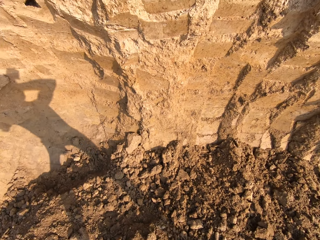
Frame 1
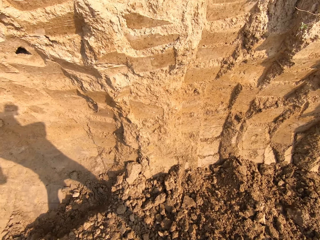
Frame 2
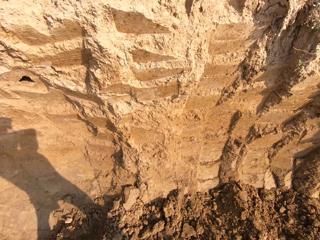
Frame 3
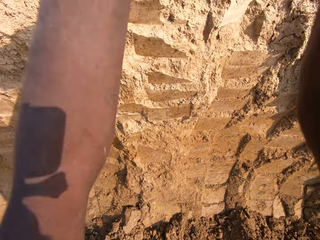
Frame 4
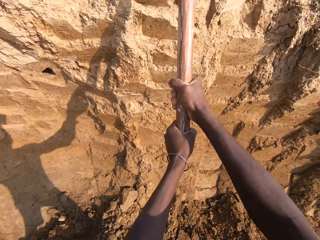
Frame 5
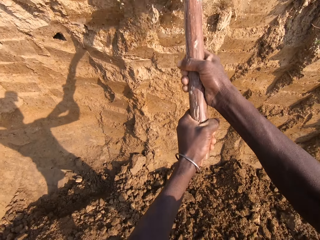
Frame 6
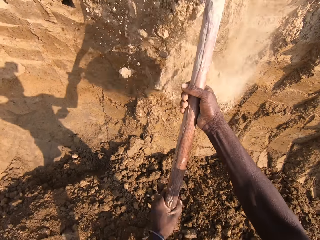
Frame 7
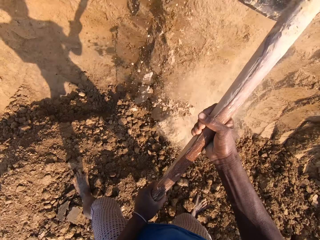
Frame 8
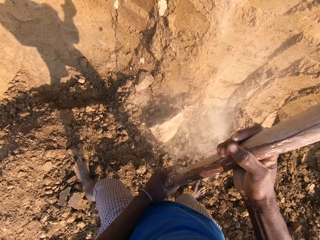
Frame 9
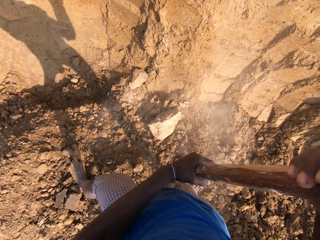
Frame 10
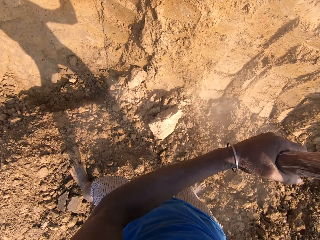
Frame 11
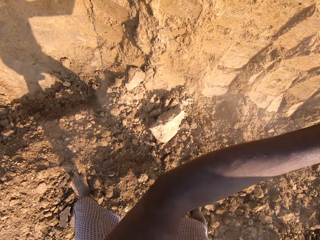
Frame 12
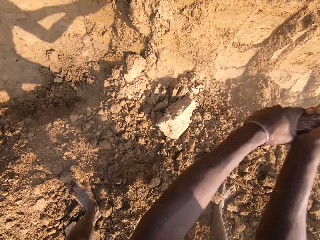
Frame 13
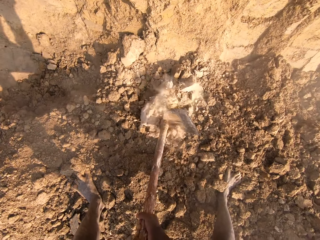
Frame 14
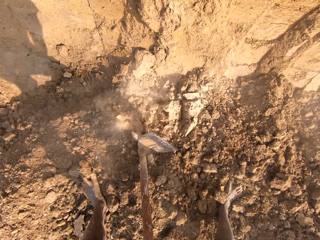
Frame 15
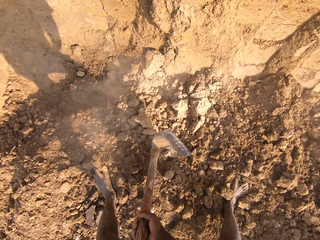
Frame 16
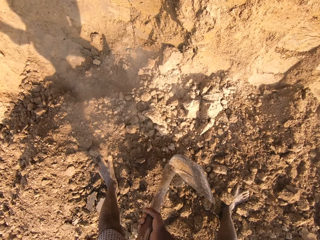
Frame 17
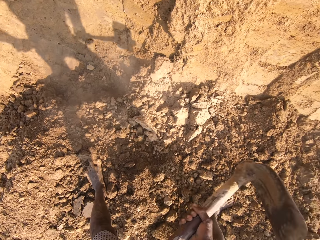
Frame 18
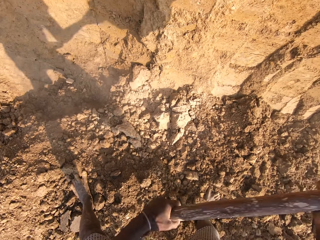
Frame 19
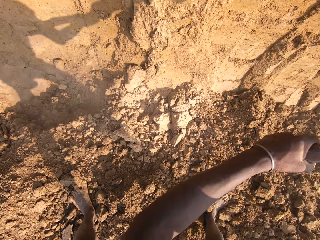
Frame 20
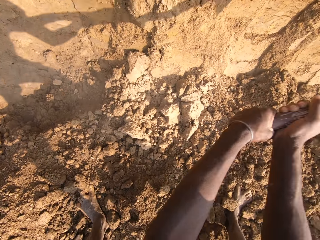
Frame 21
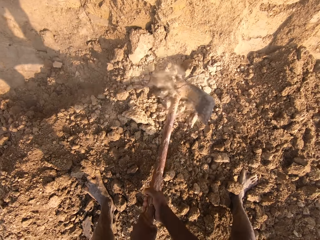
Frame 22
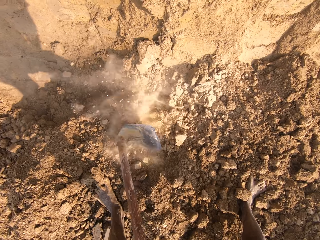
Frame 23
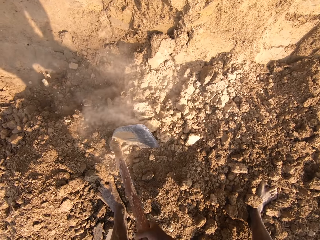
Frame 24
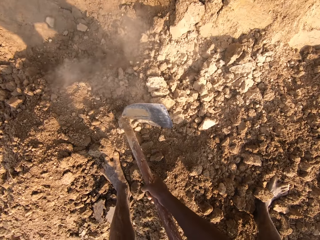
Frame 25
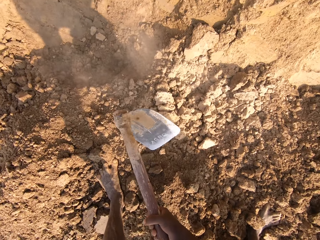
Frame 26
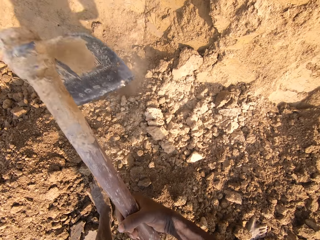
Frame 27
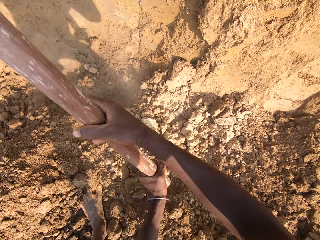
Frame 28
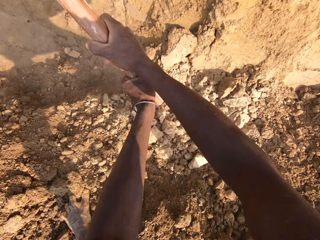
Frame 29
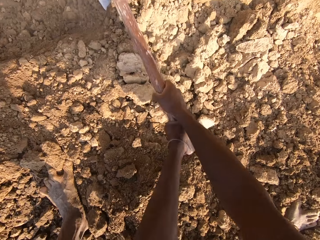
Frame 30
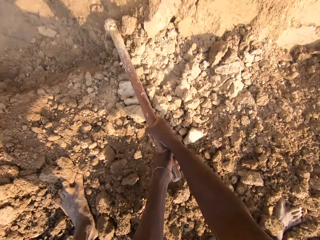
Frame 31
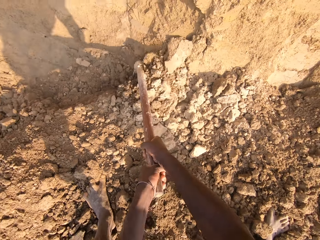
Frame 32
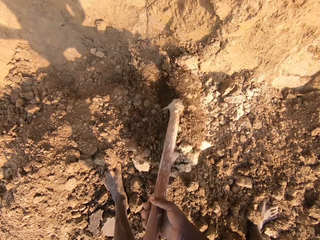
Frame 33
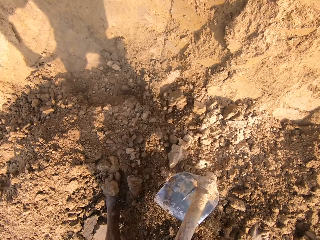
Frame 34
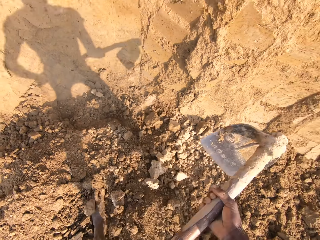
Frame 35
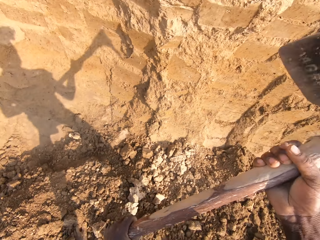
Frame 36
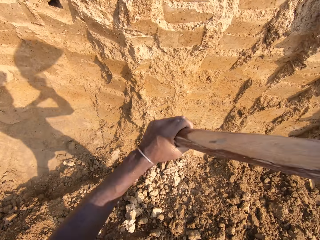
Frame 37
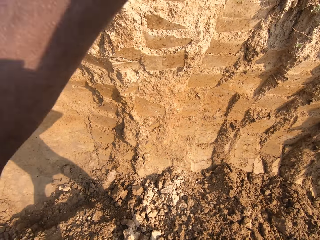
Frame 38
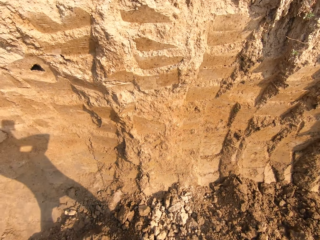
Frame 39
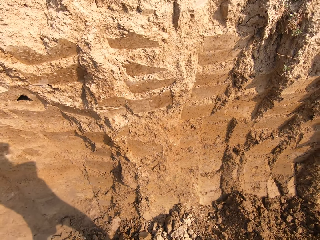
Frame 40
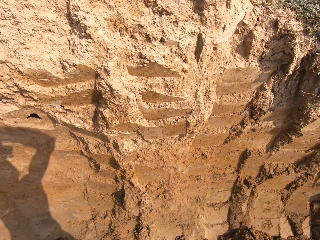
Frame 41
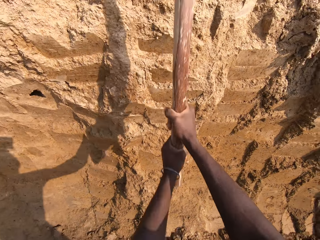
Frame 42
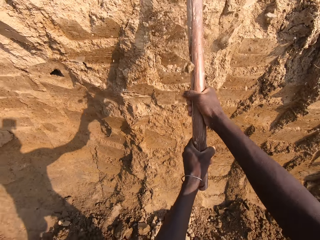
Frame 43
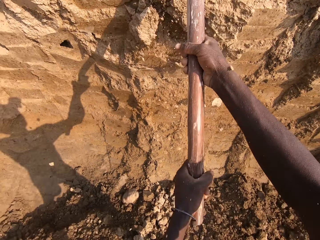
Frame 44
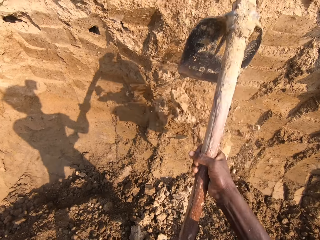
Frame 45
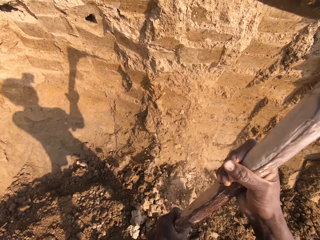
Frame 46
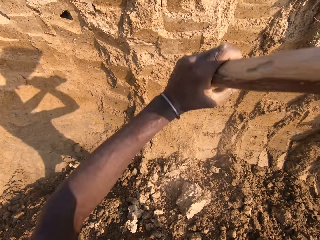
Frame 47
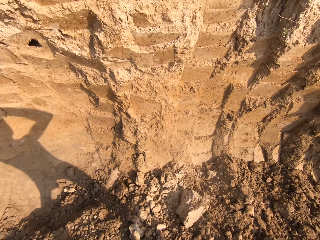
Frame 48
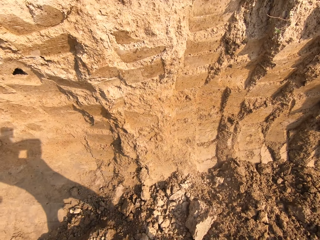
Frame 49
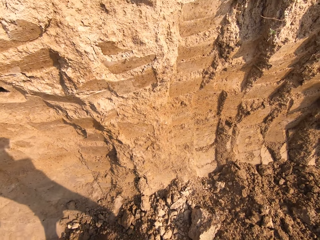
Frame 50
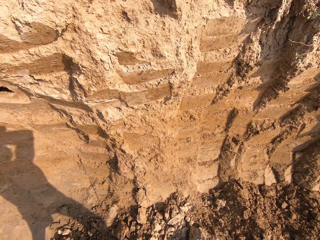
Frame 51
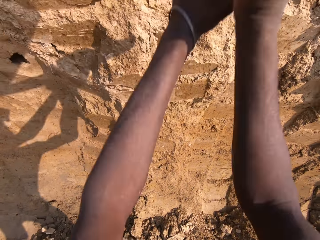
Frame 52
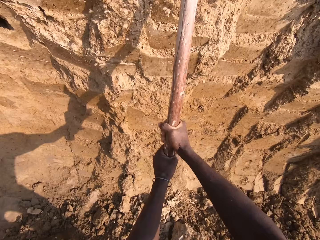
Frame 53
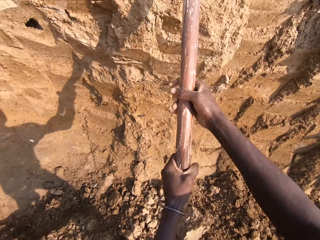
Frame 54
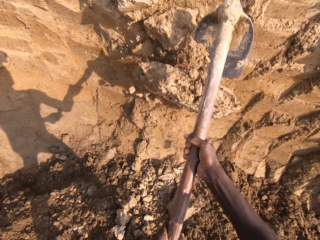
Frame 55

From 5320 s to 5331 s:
The camera wearer digs with the hoe. They break the soil into small particles. They dig sand with the hoe. They break sand with the hoe.

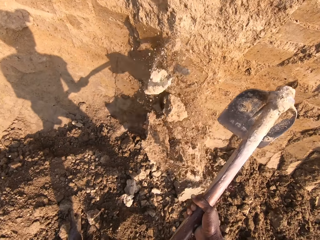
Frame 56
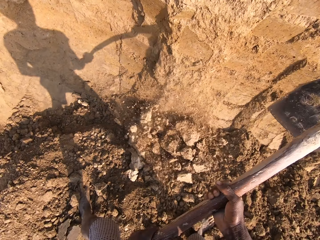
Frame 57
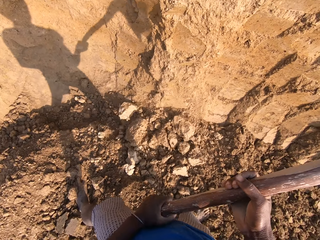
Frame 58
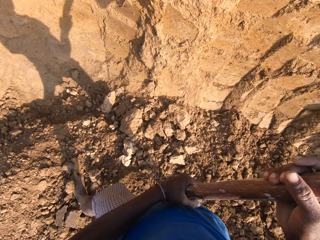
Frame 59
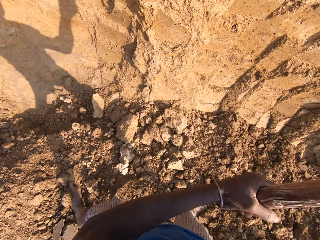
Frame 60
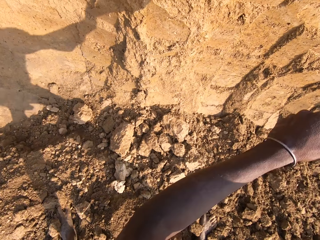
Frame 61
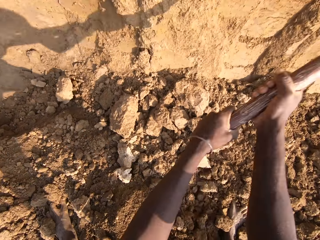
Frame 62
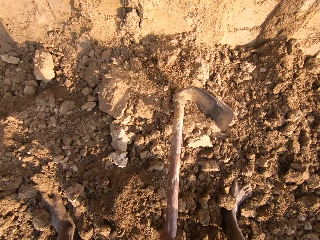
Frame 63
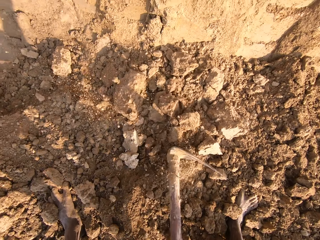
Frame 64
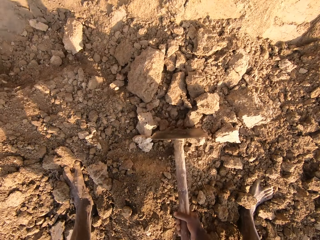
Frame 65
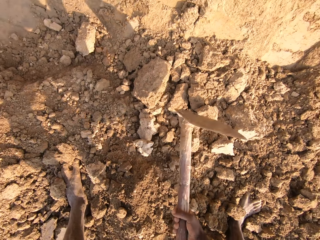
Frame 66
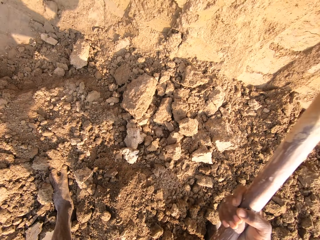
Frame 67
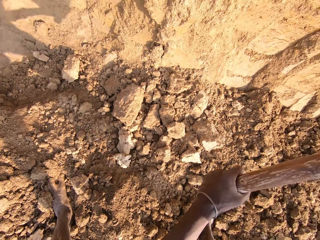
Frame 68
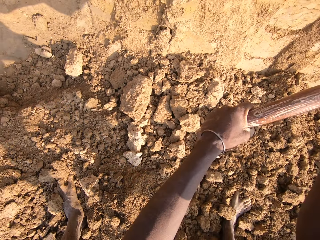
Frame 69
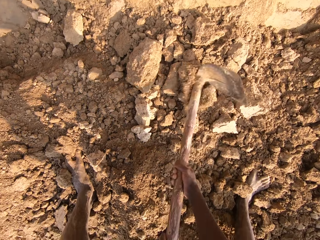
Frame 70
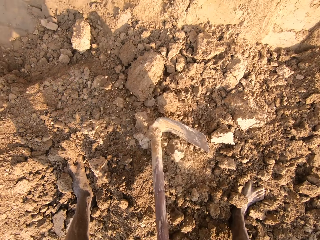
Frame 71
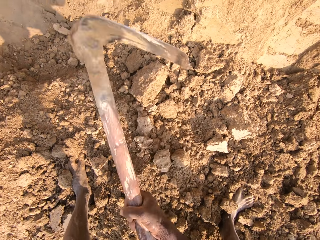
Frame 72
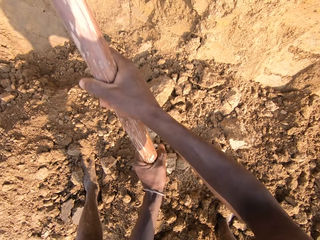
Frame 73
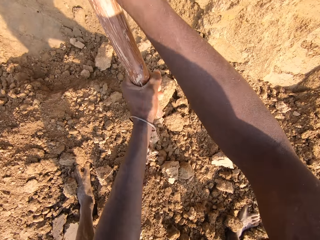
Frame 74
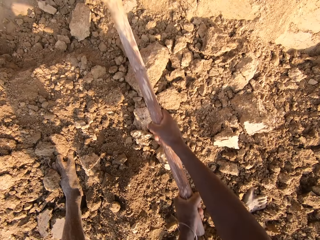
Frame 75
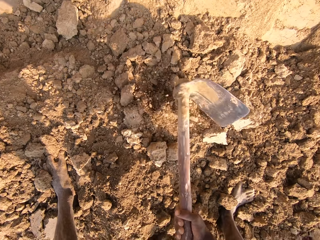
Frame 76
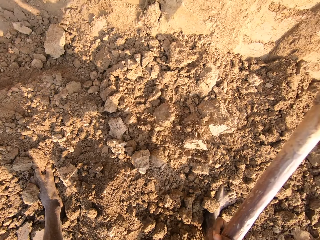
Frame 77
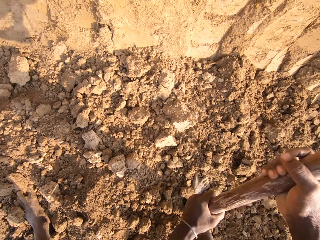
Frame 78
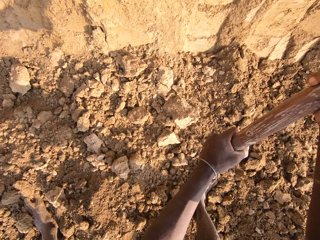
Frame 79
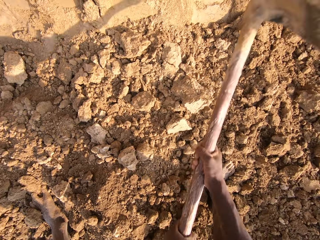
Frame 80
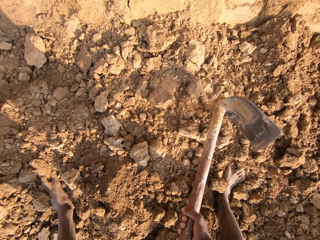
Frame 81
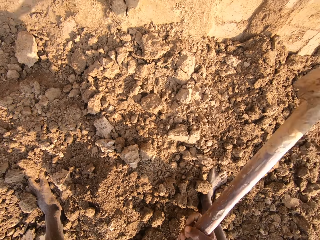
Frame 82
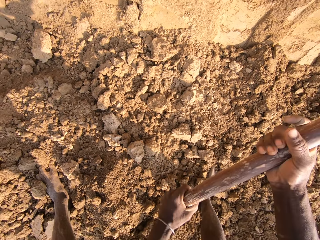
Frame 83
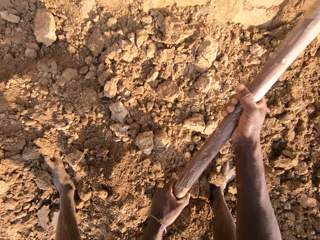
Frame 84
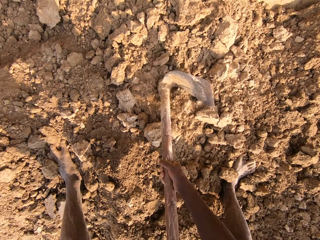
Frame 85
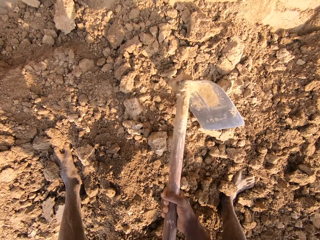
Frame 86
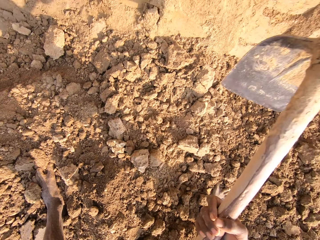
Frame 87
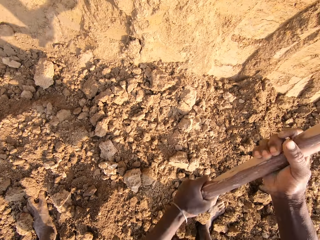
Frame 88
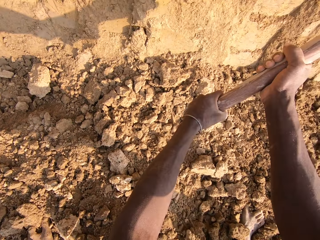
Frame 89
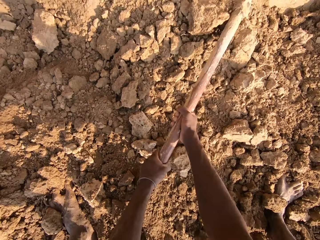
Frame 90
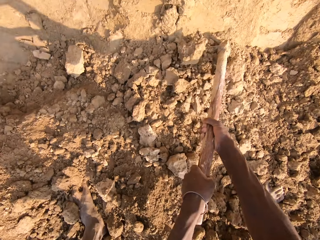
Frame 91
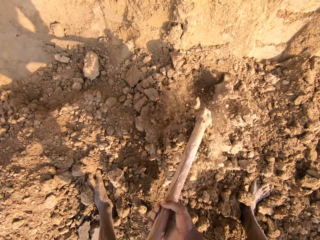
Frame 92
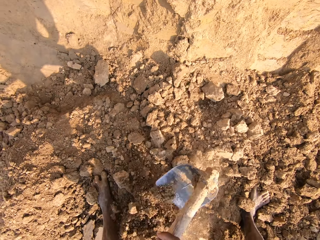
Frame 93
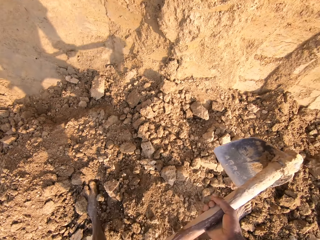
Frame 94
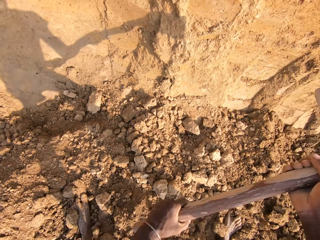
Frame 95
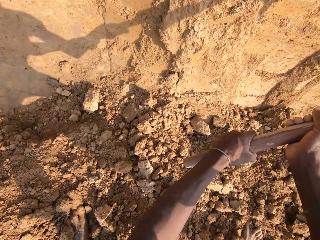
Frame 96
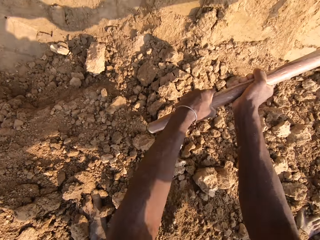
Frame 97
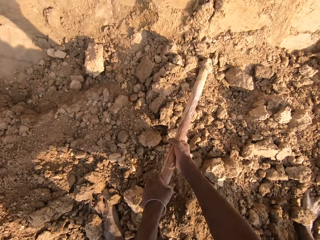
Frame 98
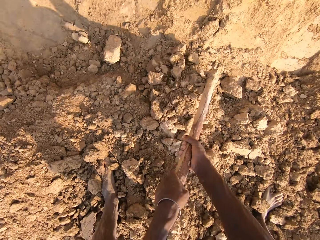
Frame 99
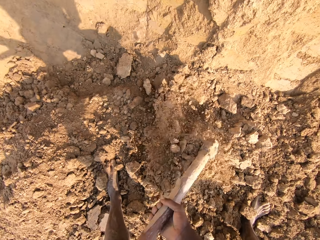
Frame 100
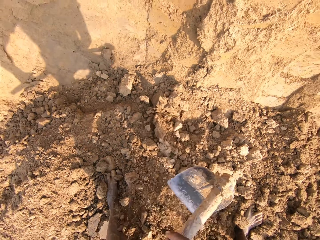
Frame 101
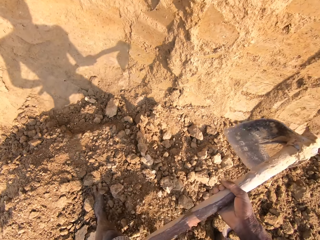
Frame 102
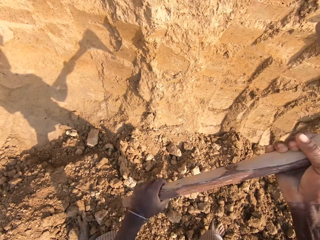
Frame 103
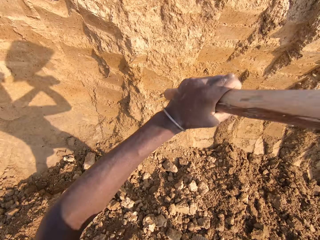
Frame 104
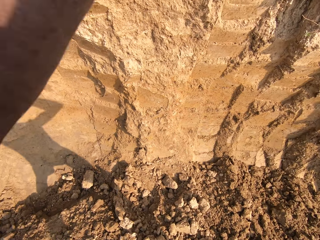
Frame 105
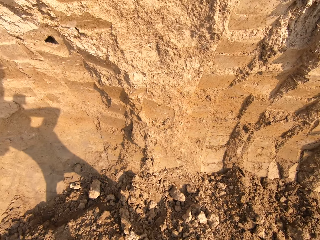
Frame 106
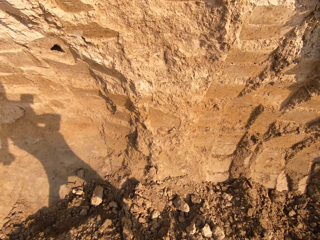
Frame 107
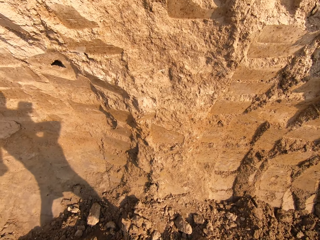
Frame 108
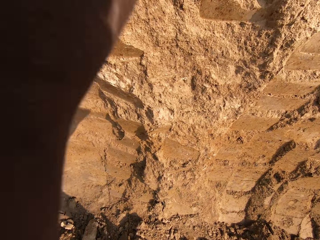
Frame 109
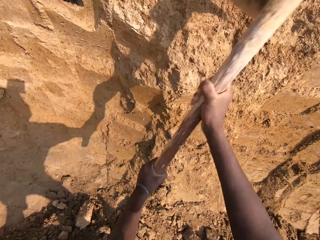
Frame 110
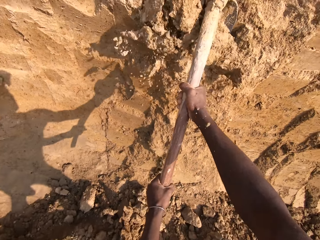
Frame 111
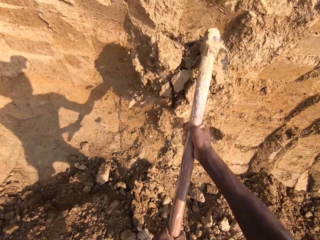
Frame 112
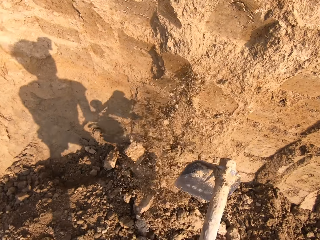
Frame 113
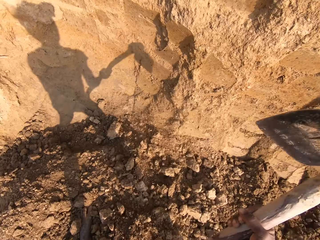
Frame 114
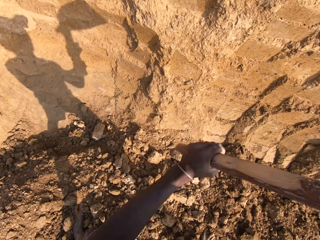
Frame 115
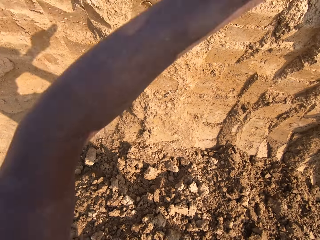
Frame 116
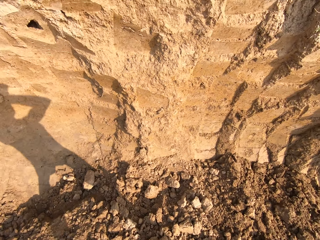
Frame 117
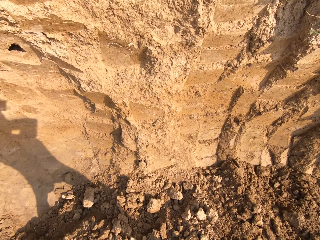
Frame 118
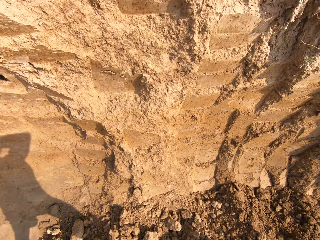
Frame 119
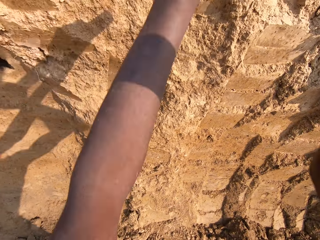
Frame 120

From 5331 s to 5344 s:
The camera wearer breaks the soil into small particles. They dig sand with the hoe. They break the soil into small particles with the hoe.
